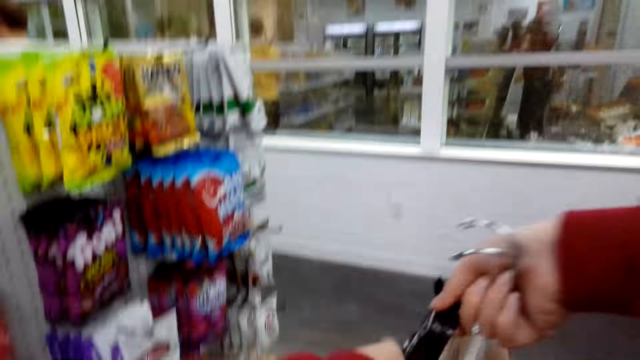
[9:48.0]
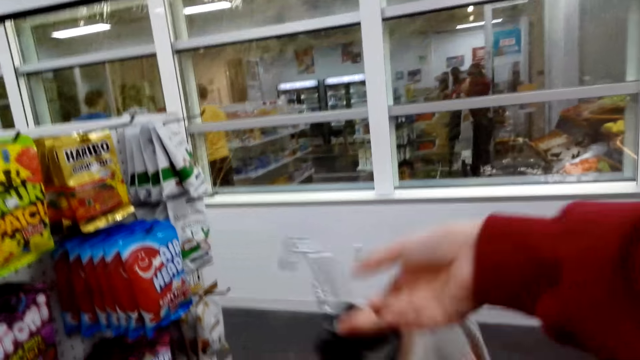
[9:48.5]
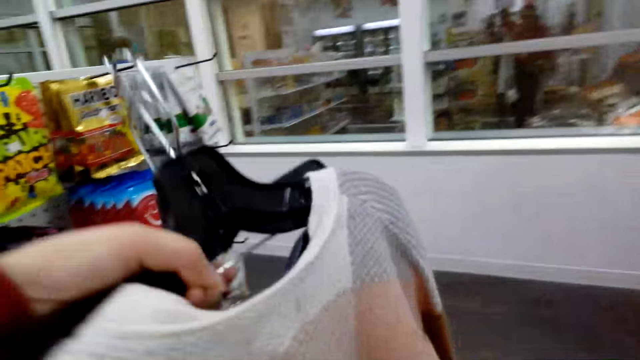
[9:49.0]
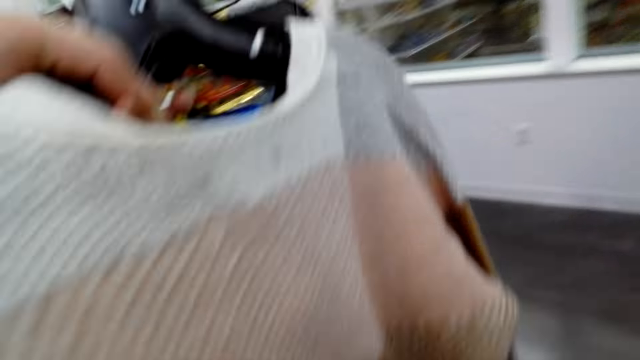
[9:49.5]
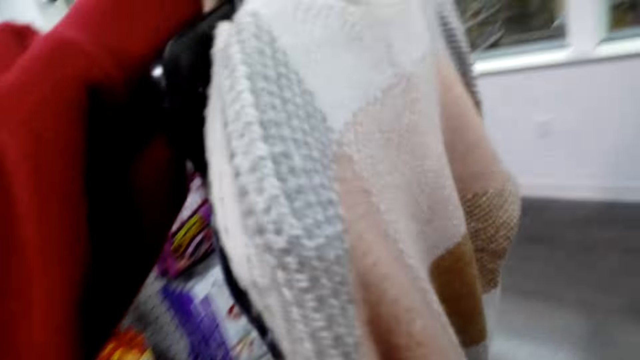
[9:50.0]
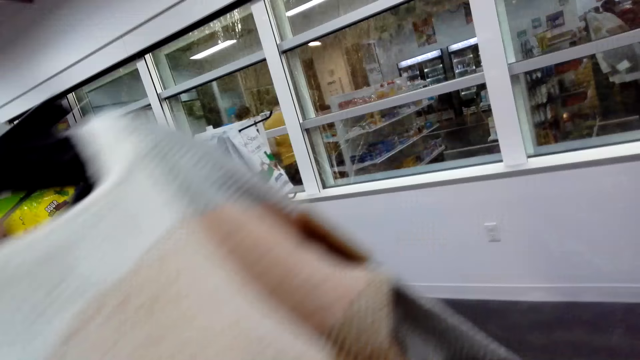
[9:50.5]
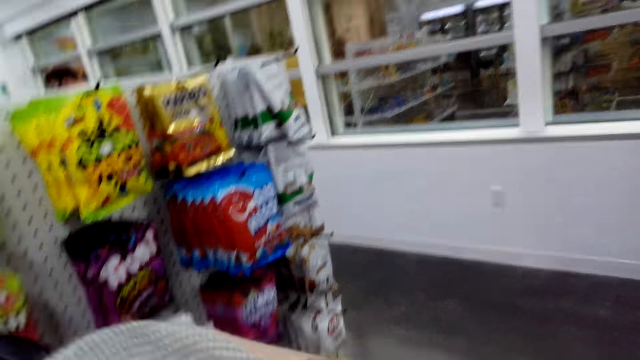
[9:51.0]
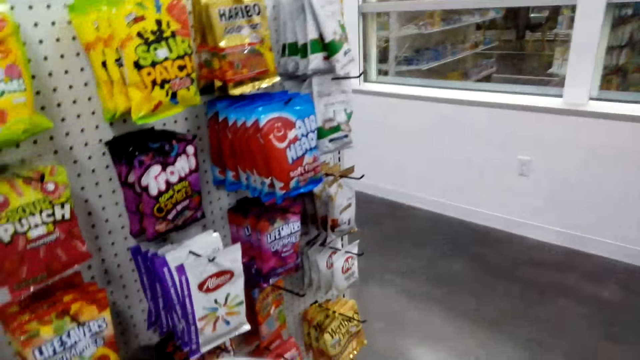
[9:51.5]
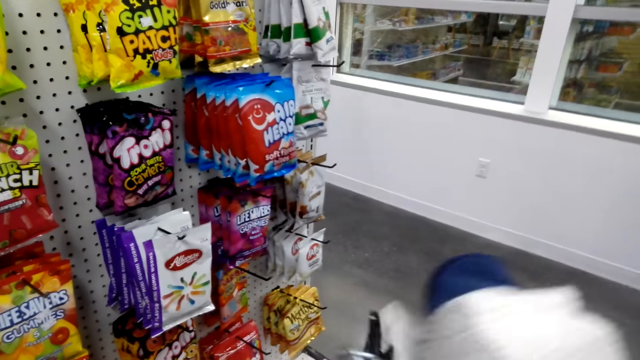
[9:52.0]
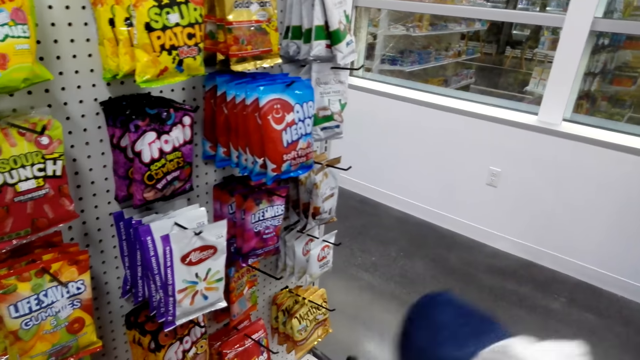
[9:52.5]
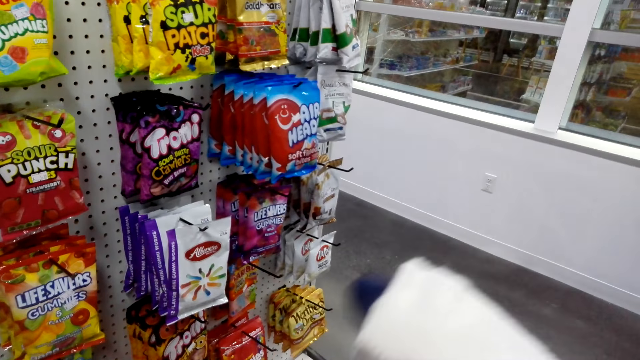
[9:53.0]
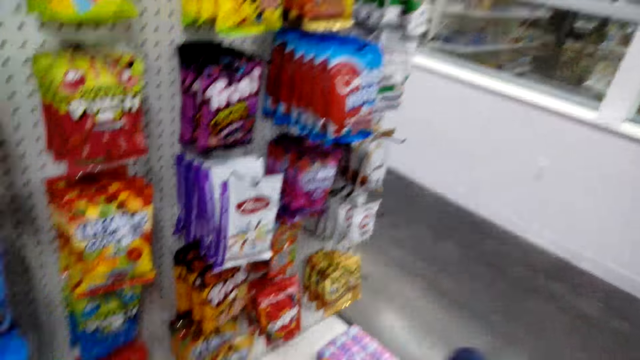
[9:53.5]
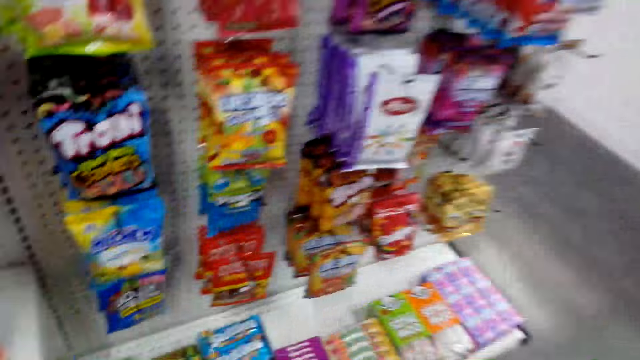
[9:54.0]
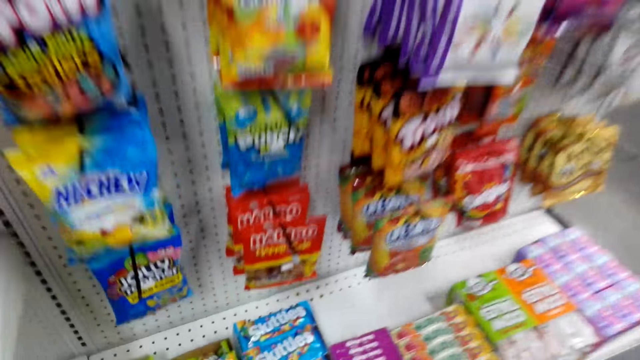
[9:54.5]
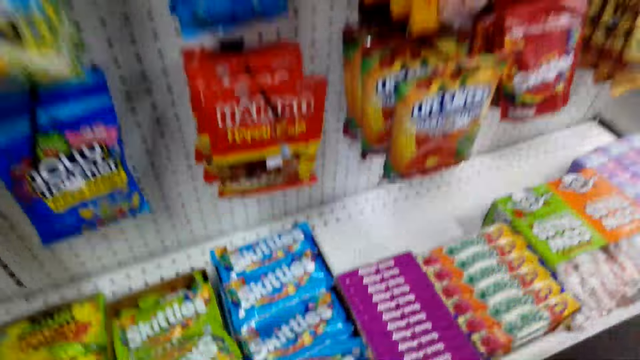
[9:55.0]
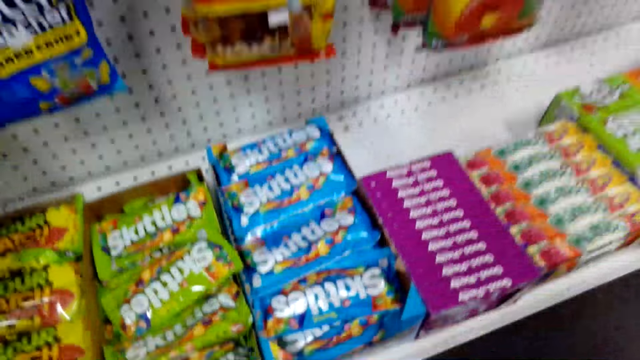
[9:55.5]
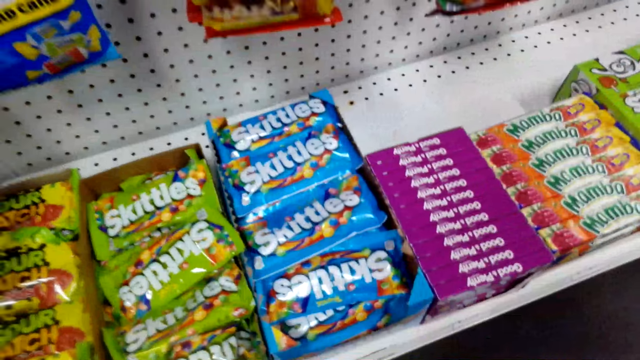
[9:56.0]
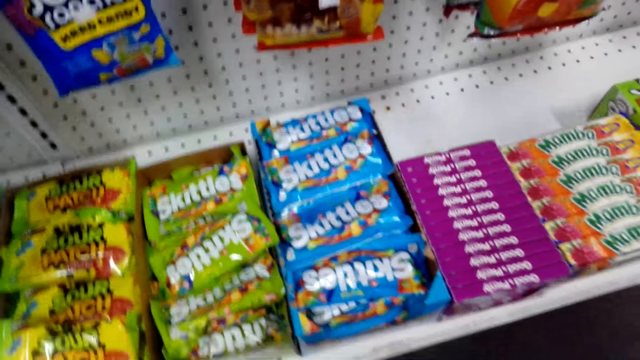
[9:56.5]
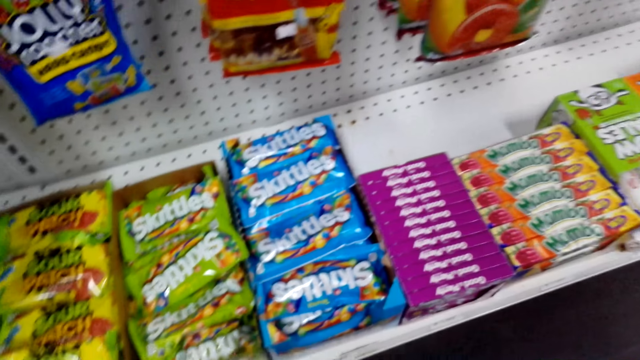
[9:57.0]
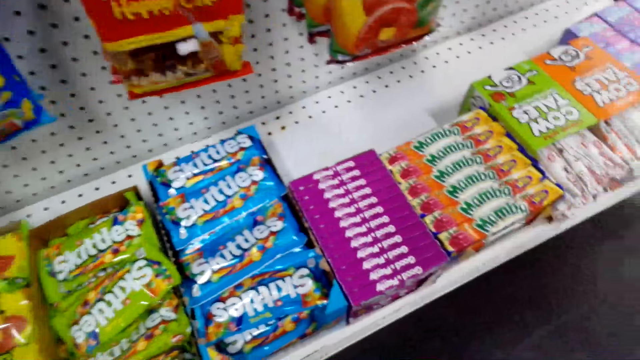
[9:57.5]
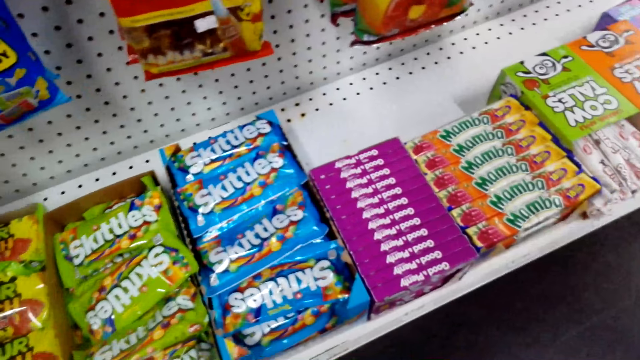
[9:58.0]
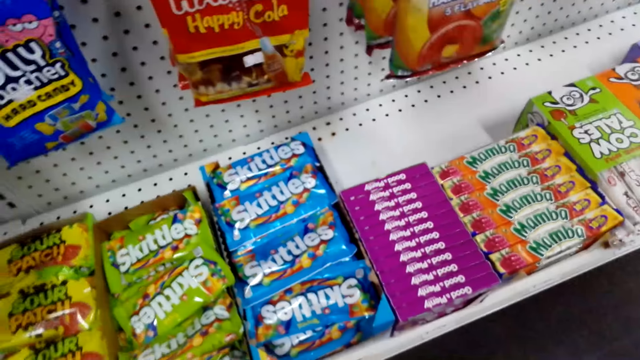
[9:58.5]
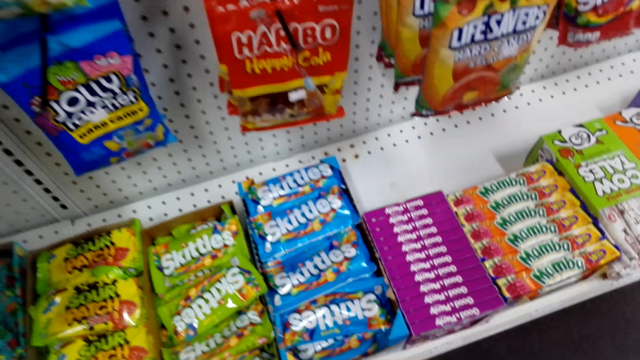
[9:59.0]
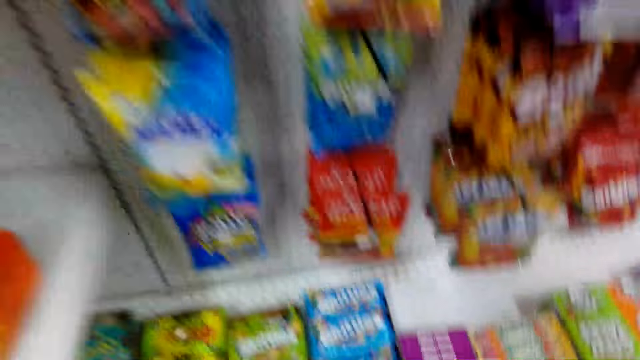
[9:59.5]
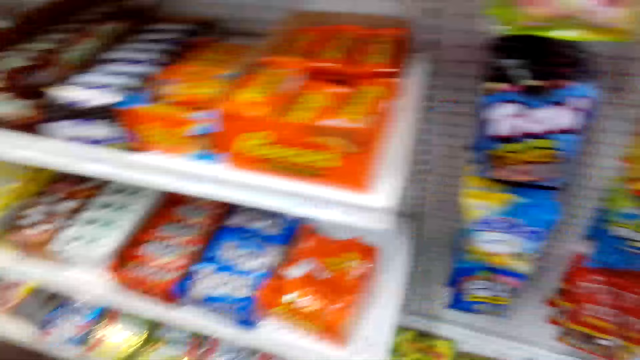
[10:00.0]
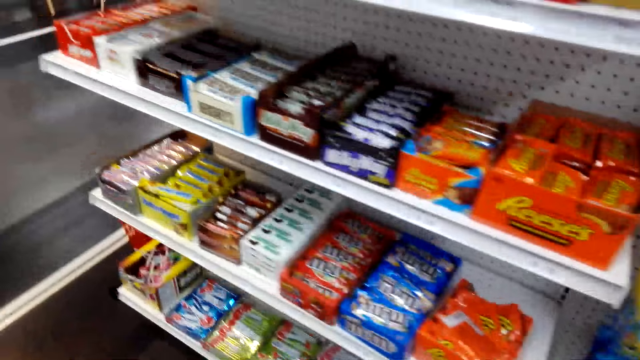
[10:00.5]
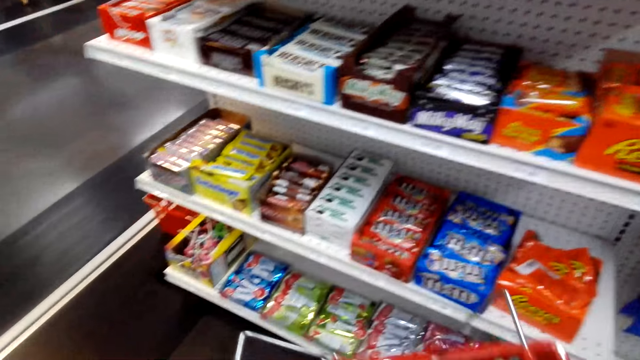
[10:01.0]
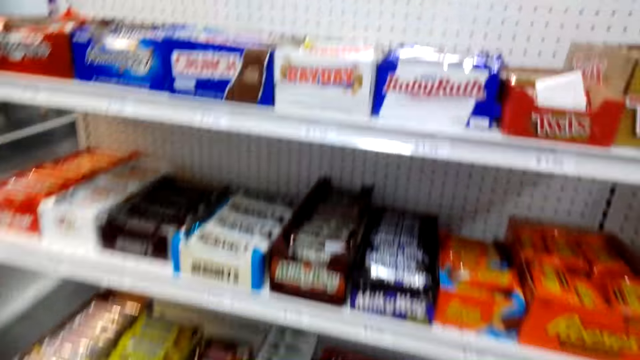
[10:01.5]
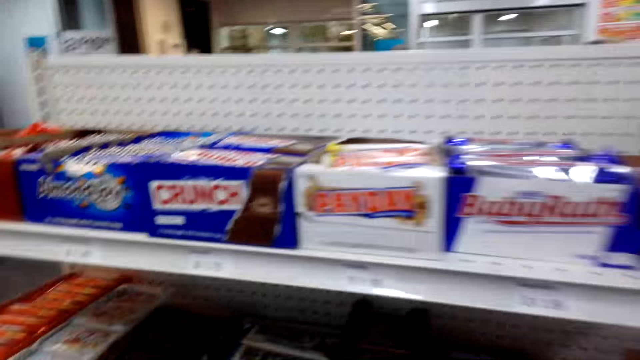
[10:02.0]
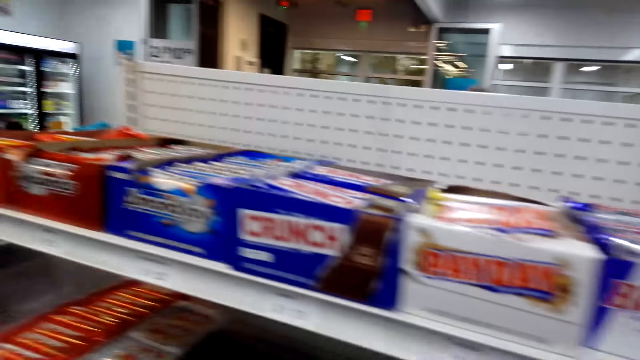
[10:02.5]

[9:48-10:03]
The camera wearer raises clothes. They pass a cloth to a person. They fold the clothes. They look around.

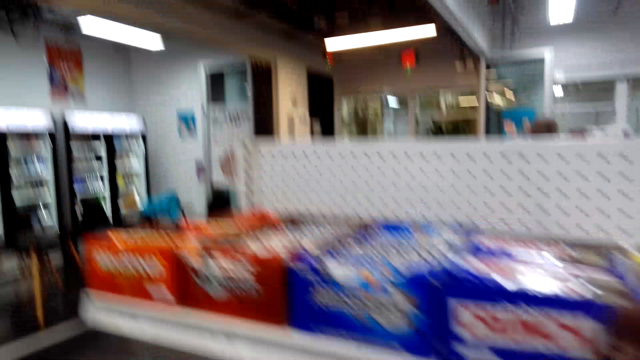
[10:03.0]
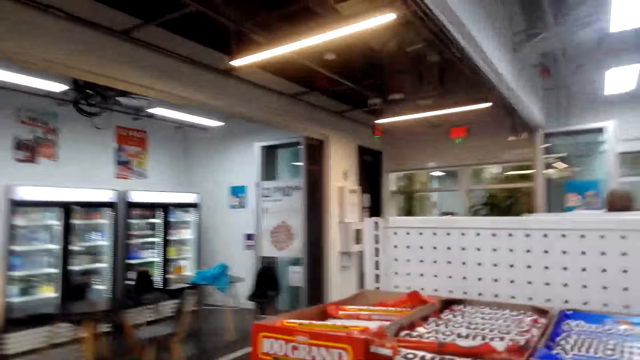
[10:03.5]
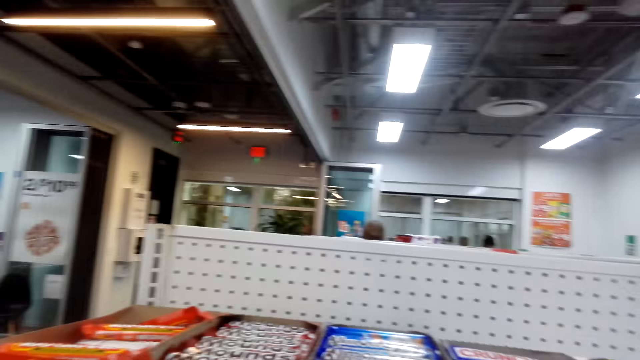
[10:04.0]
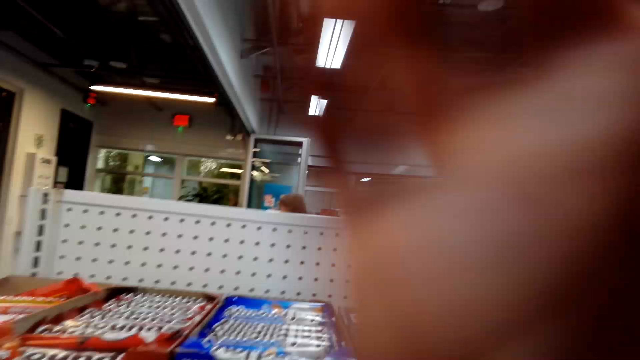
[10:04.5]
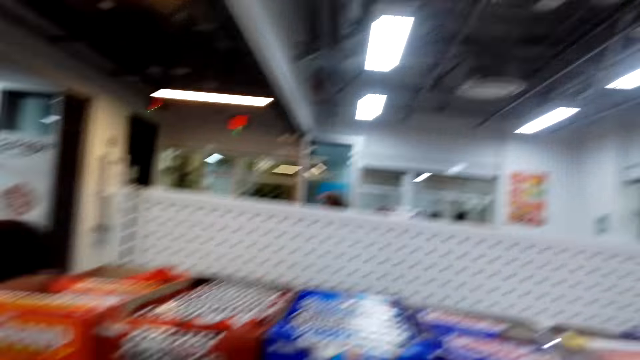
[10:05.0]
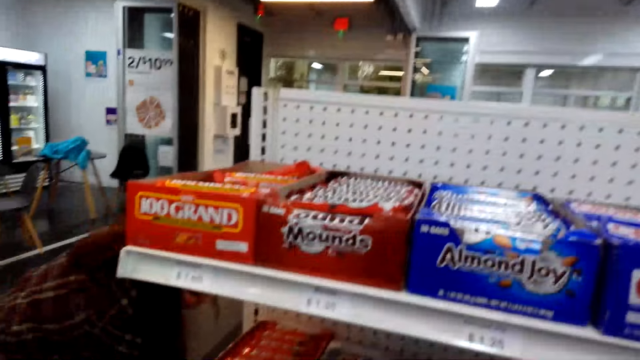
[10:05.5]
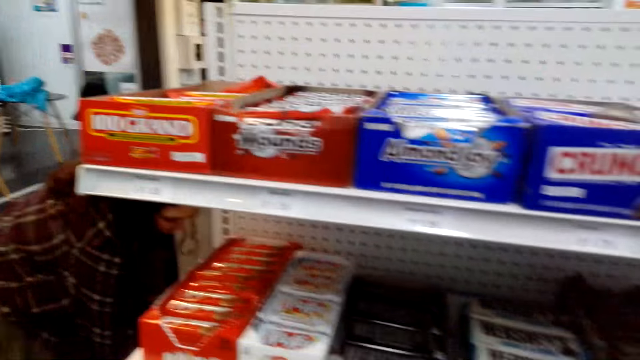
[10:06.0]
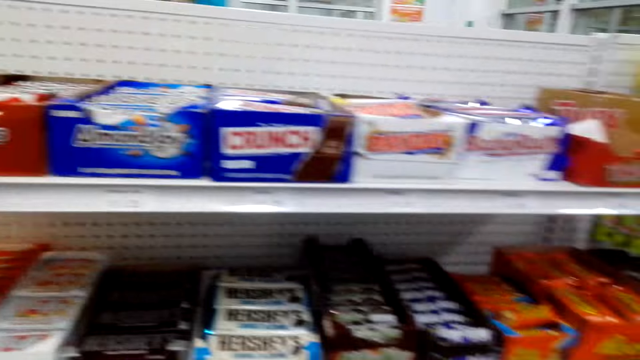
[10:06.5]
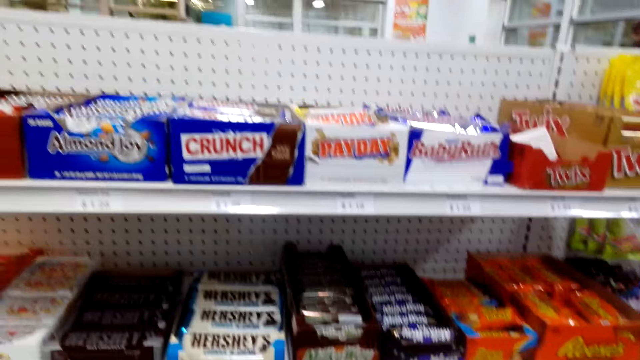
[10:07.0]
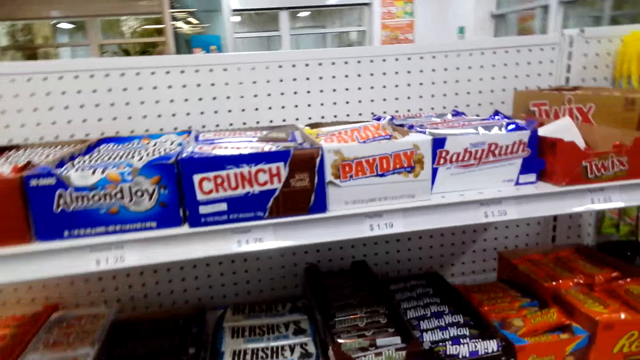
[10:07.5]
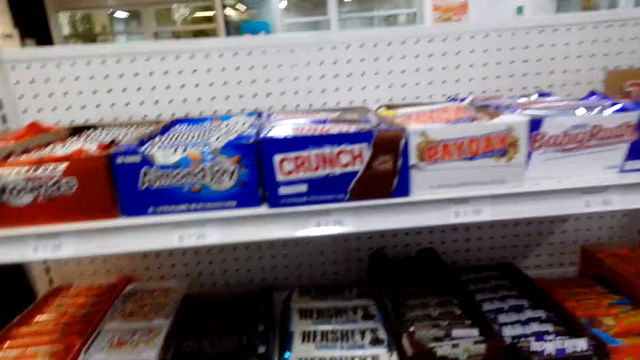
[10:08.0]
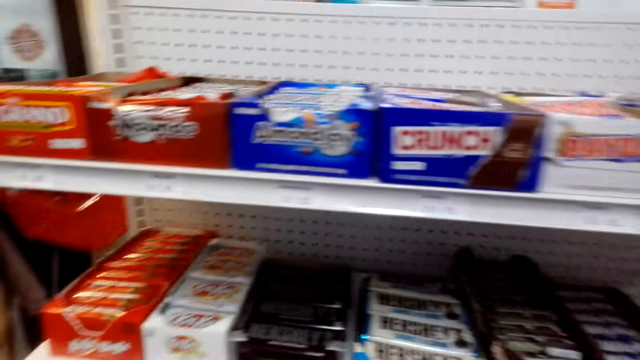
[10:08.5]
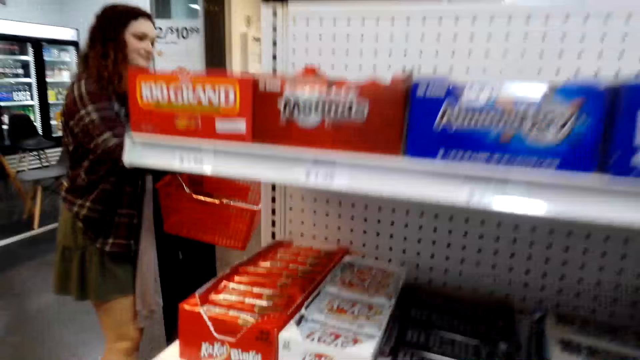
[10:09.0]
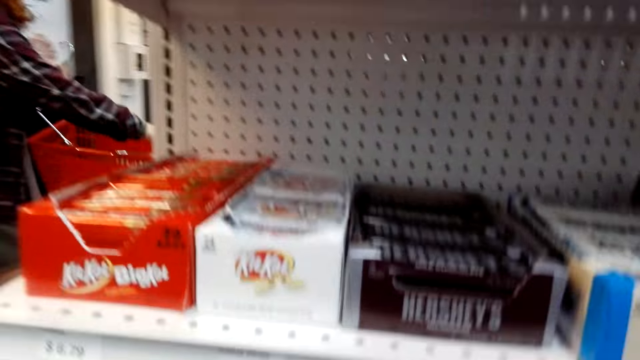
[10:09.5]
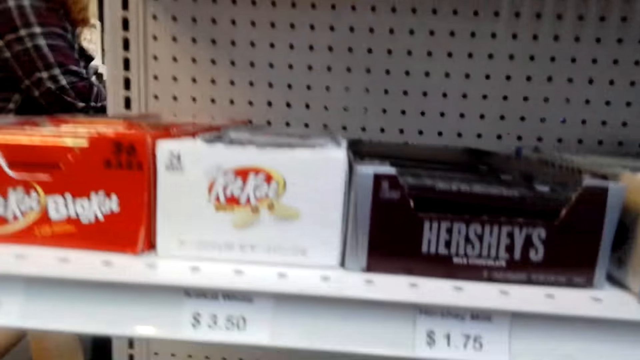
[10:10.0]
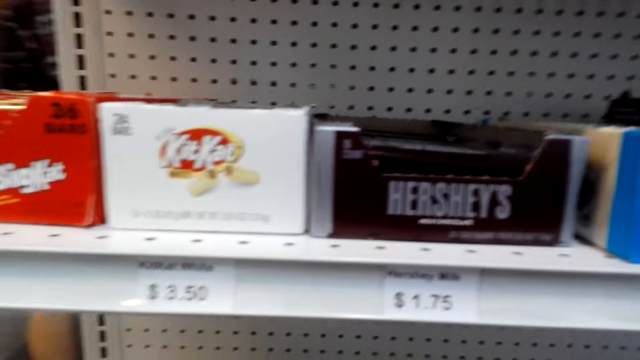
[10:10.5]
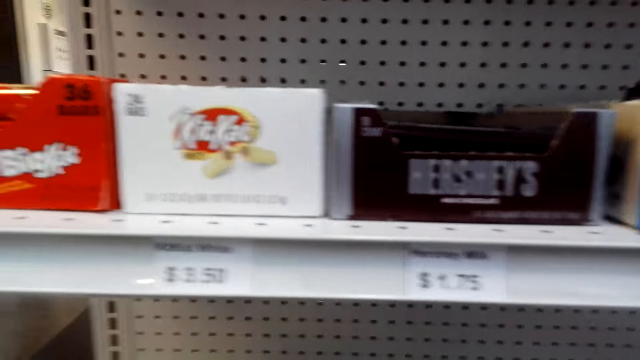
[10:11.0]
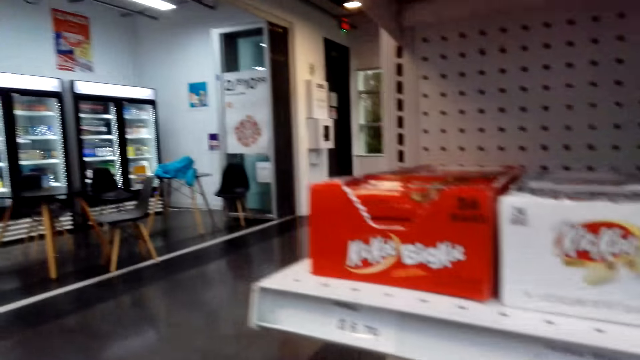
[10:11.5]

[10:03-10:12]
The camera wearer walks around.
